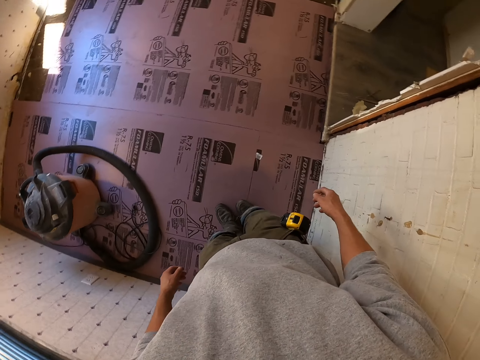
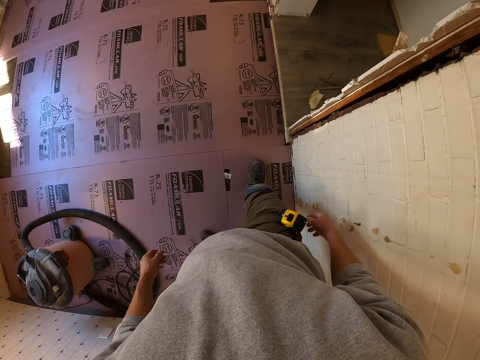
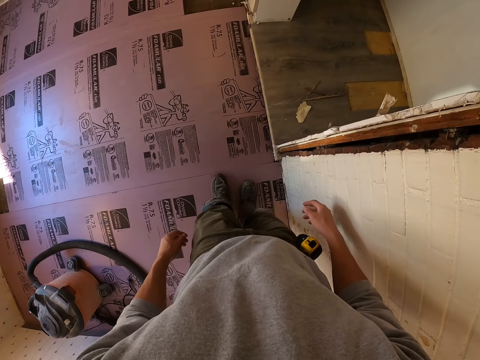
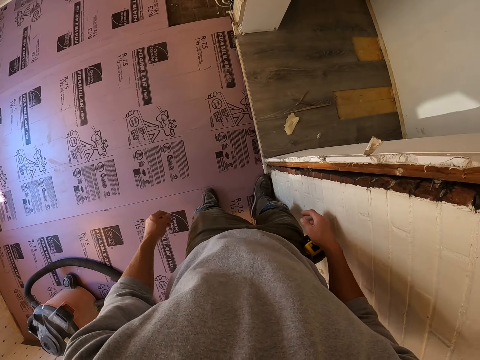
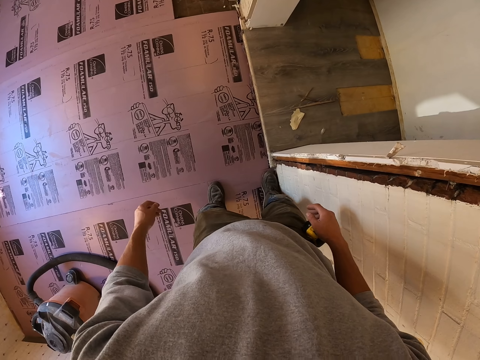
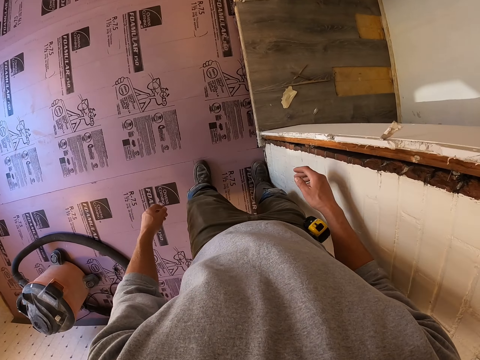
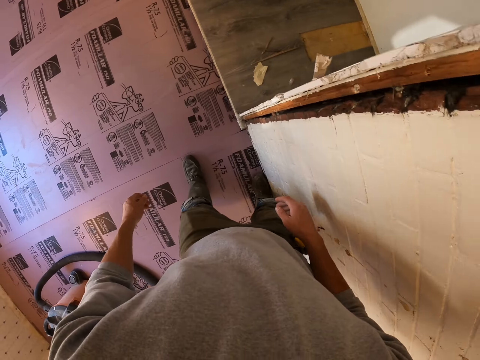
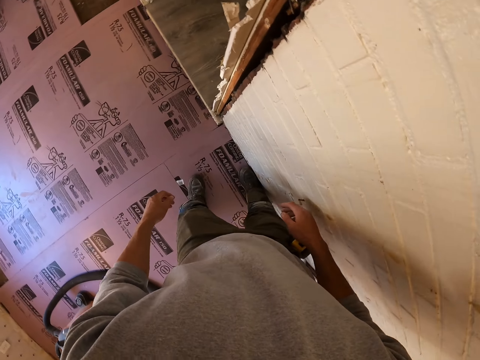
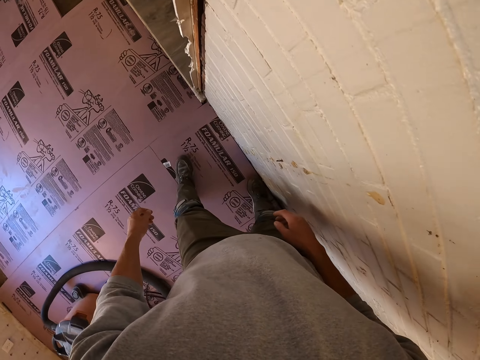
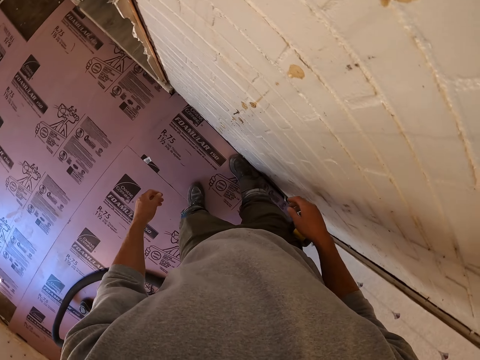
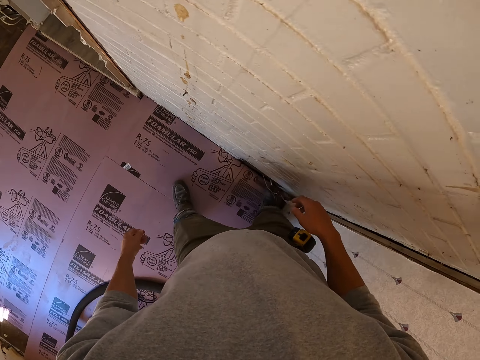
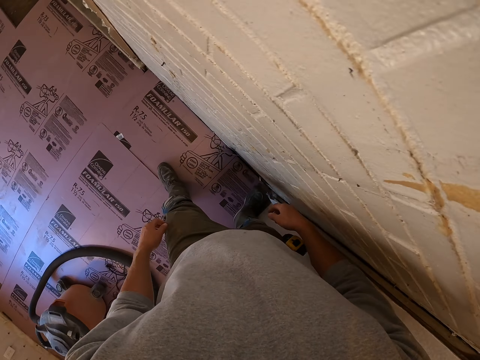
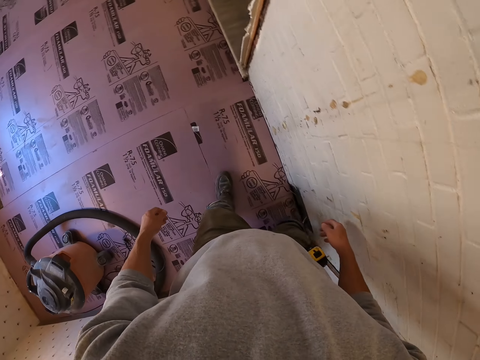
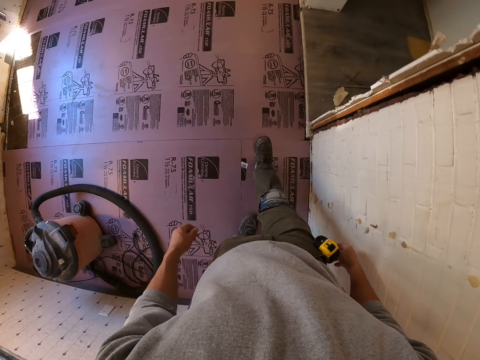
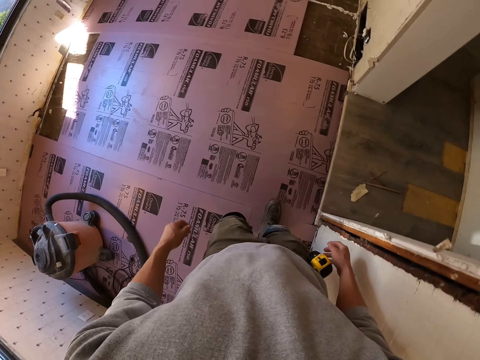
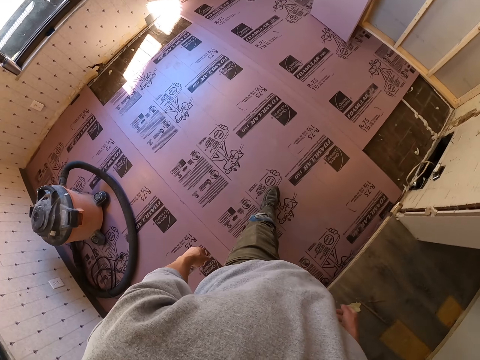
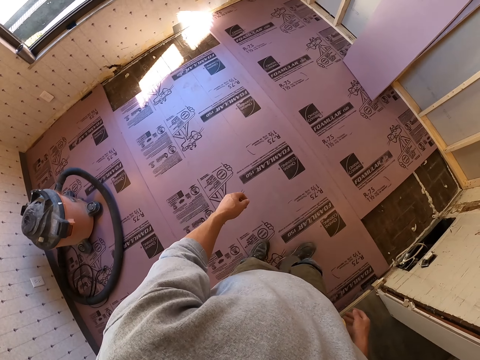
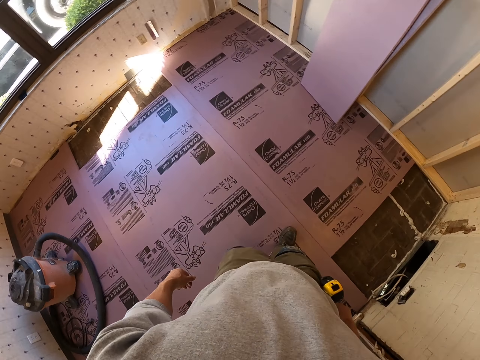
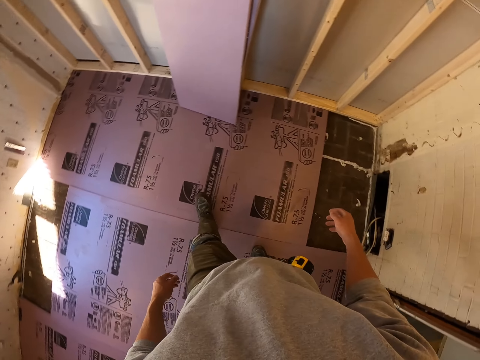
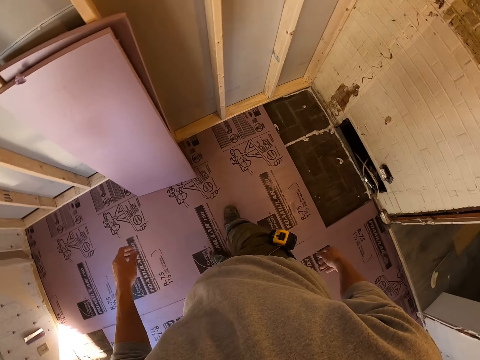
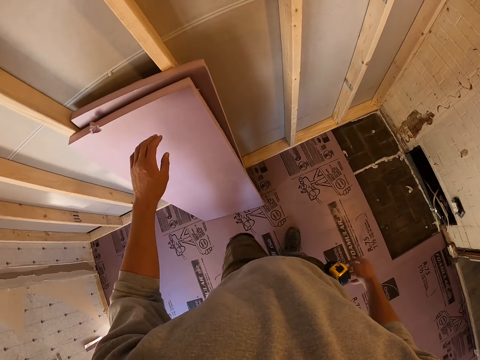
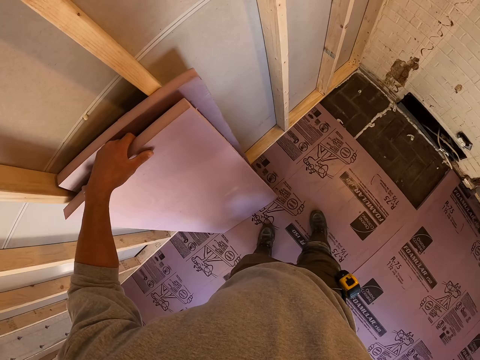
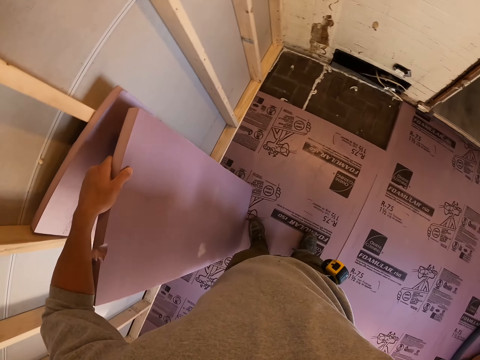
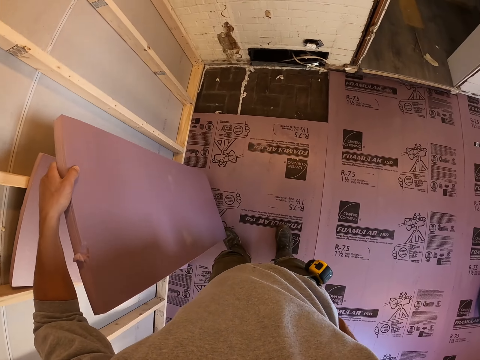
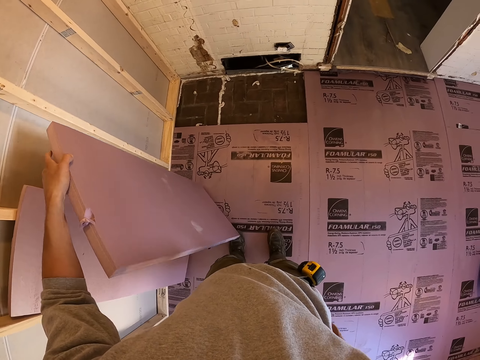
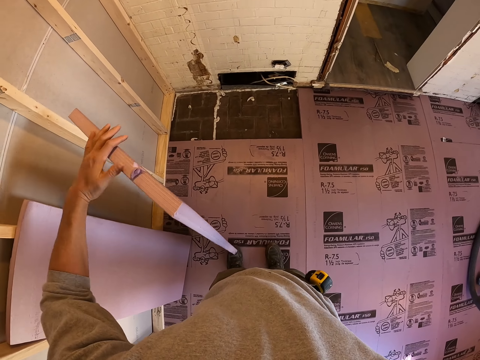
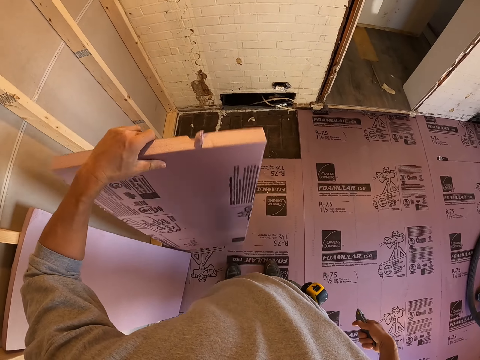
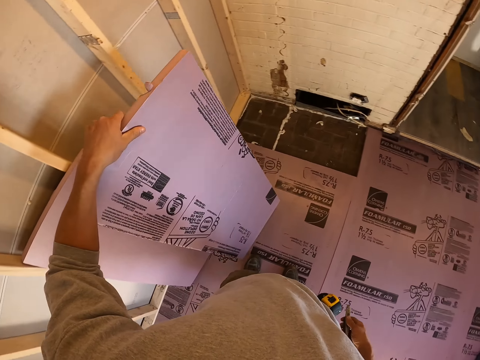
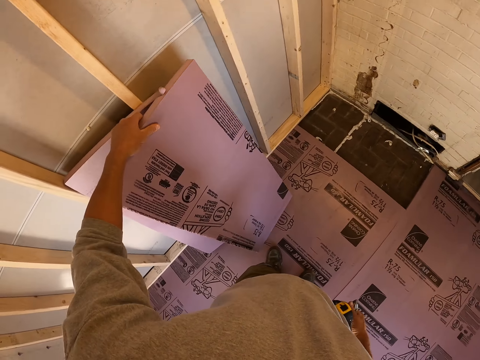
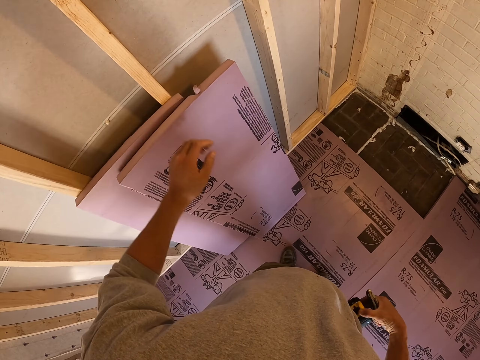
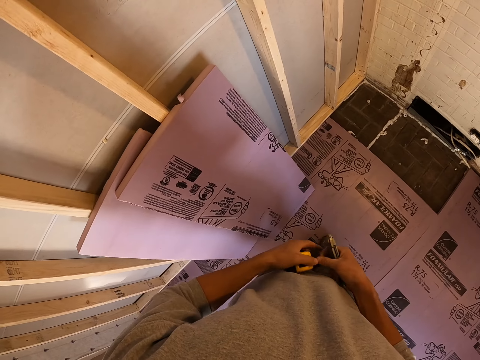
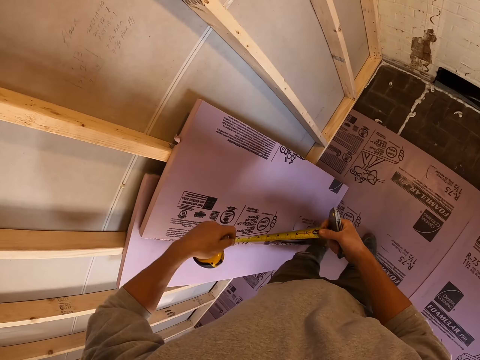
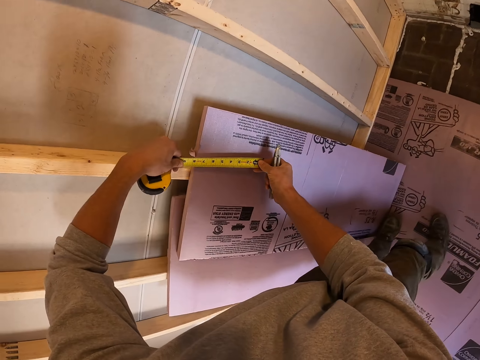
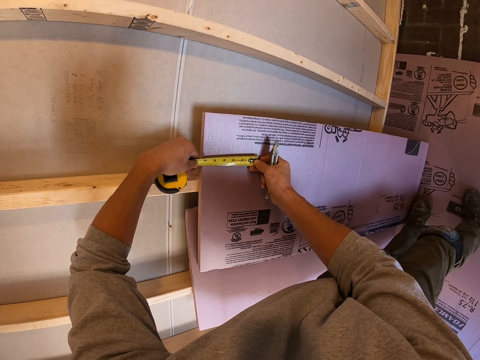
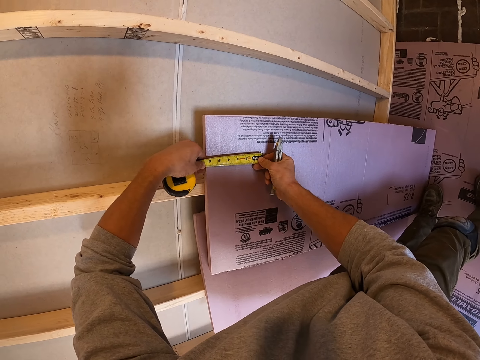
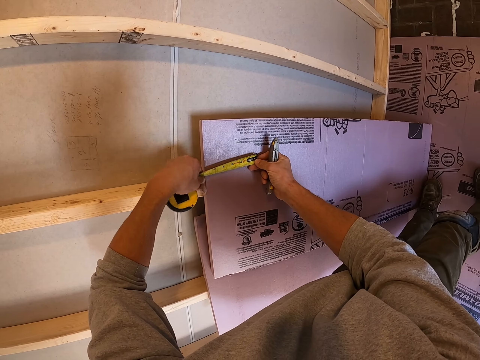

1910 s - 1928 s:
The camera wearer walks toward the wall. They pick up the board or piece of wood. They hold the piece of wood, move the piece of wood and put the piece of wood beside the wall. They hold the tape measure. They straighten the tape measure. They measure the board with the measuring tape.

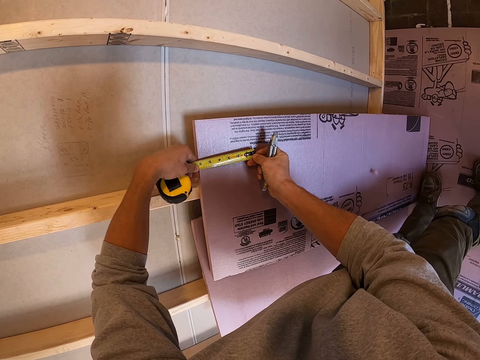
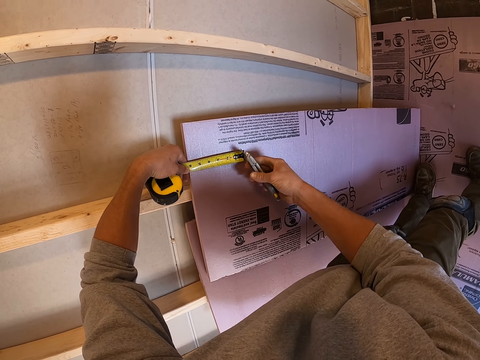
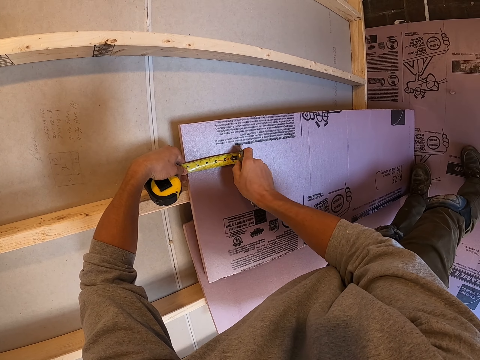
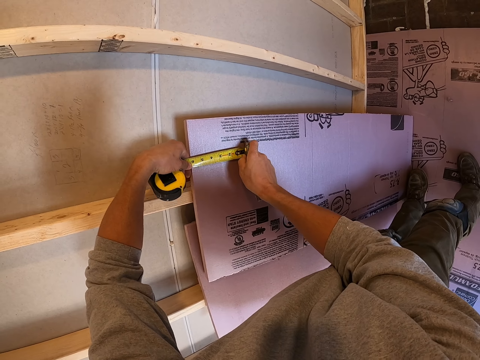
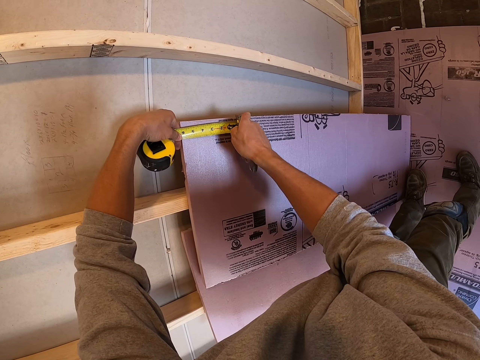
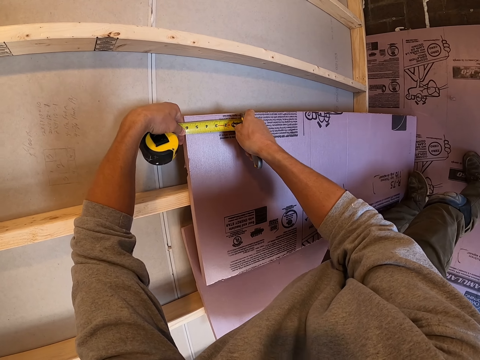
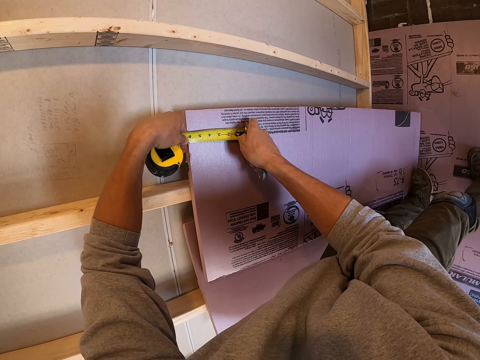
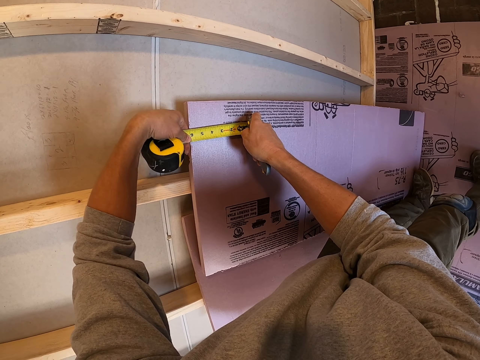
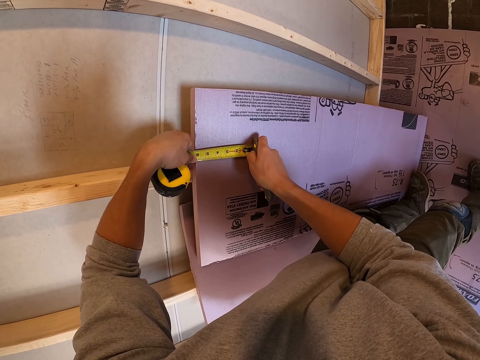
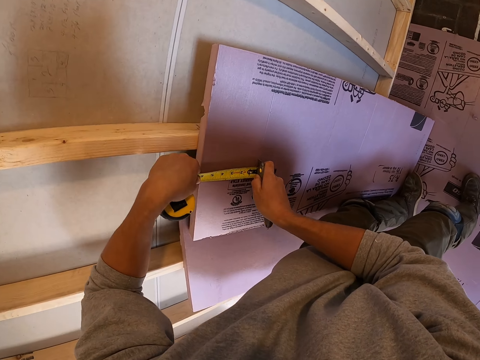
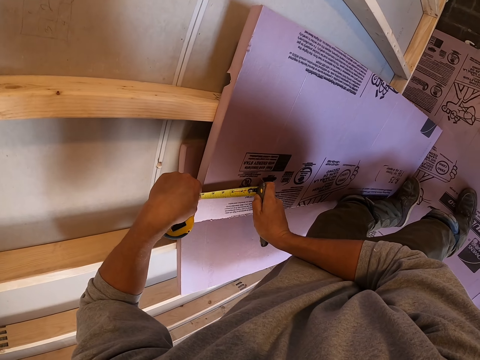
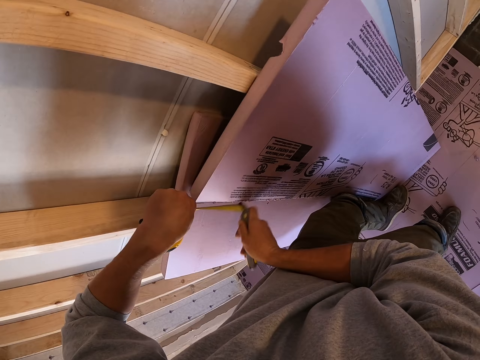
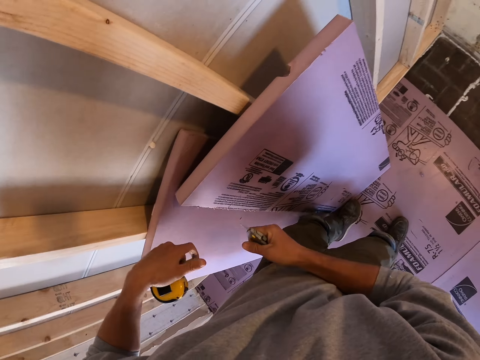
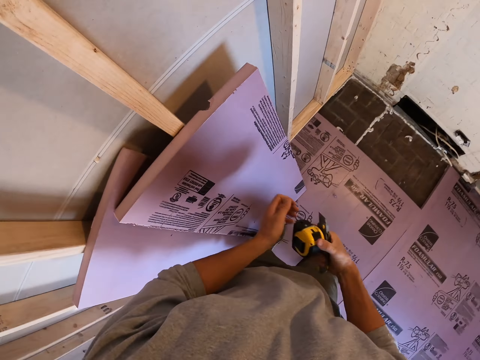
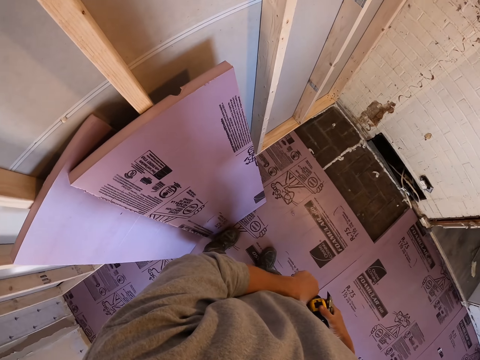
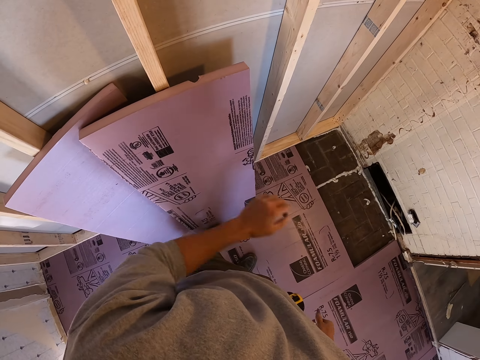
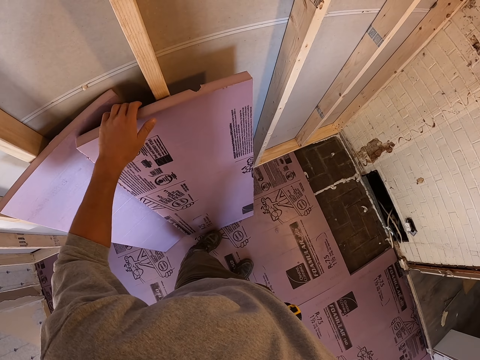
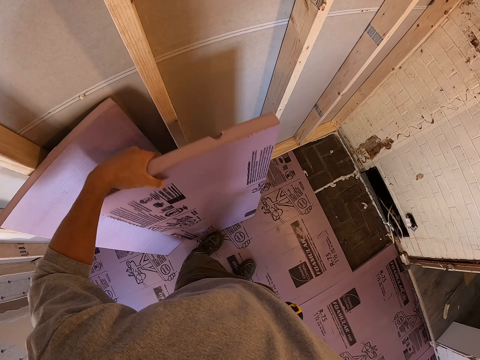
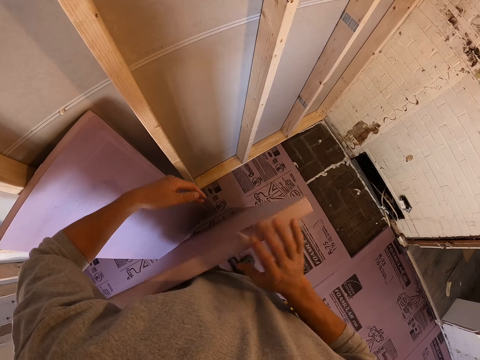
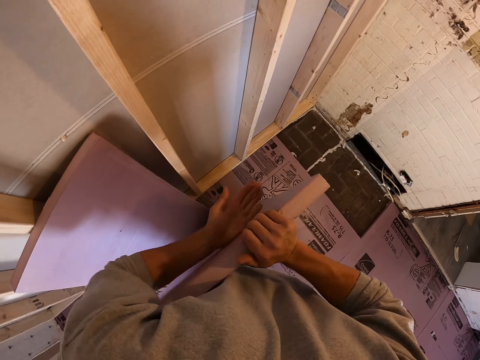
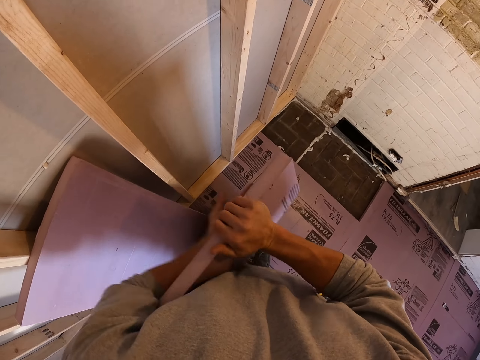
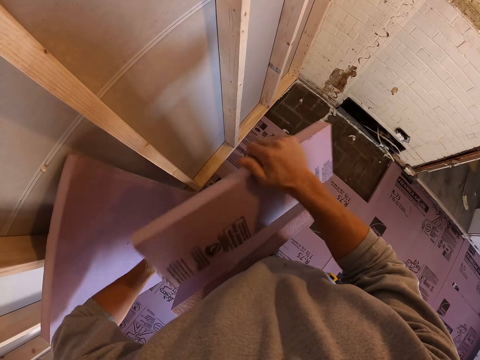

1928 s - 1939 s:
The camera wearer marks the piece of wood. They cut the board with a utility knife. They hold the tape measure. They put the tape measure in the pocket. They hold the piece of wood. They break the upper part of the board. They hit the piece of wood with the left hand.
